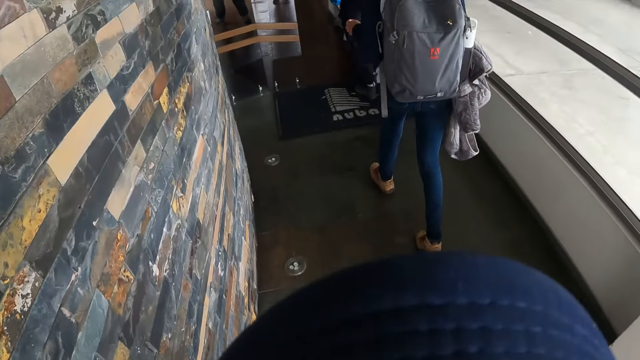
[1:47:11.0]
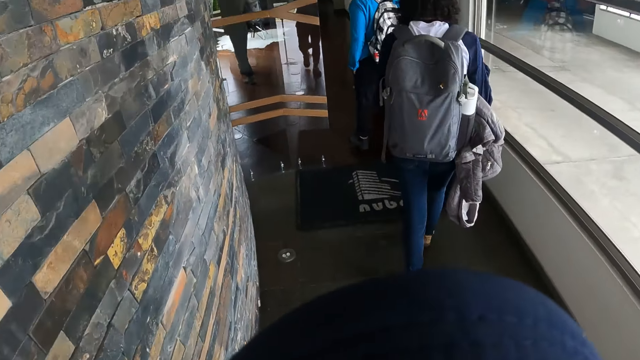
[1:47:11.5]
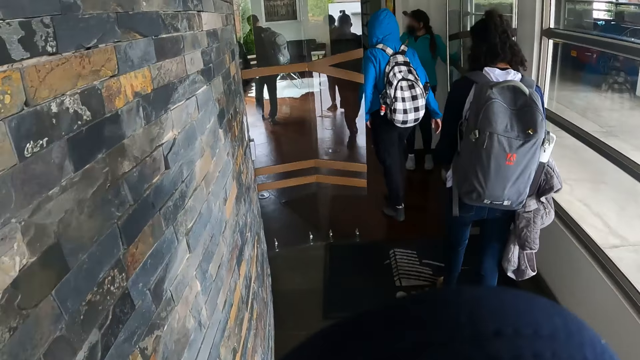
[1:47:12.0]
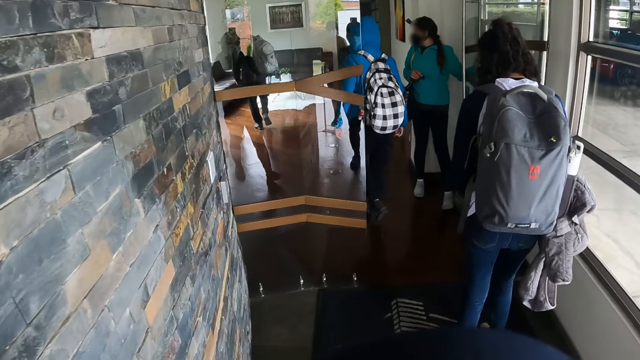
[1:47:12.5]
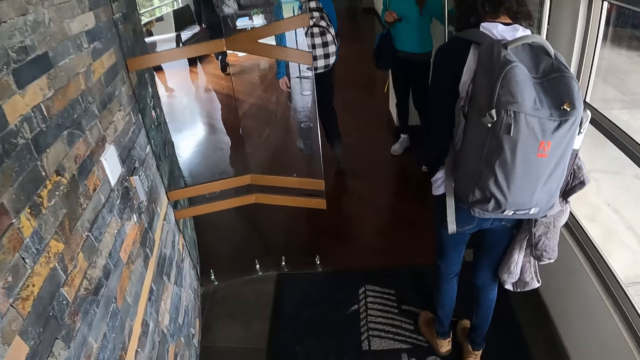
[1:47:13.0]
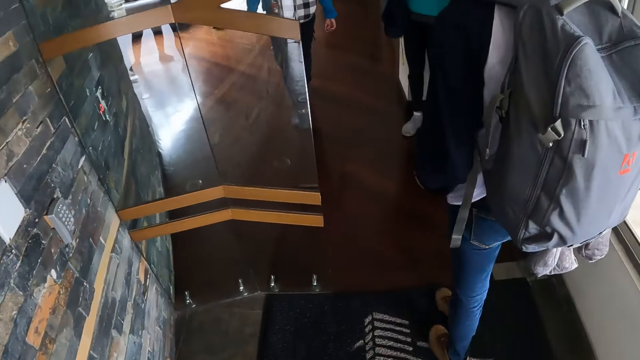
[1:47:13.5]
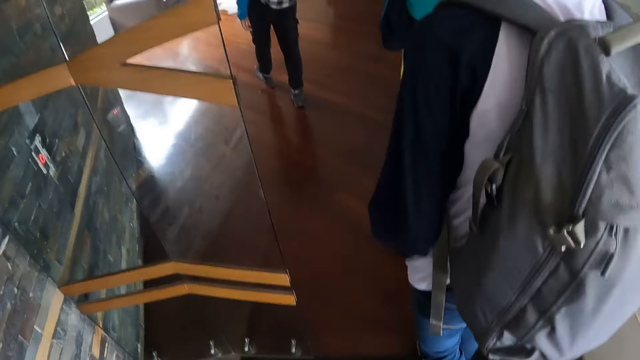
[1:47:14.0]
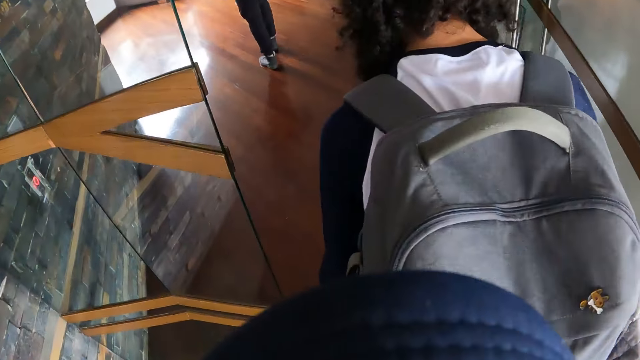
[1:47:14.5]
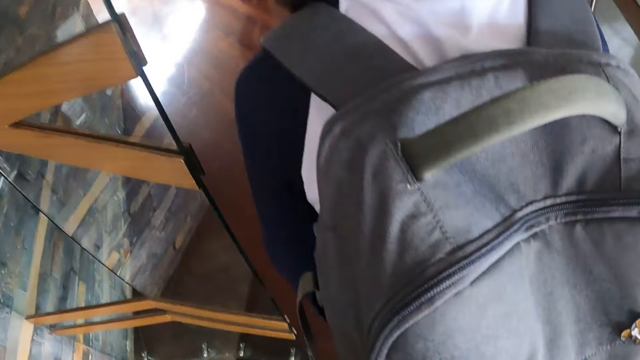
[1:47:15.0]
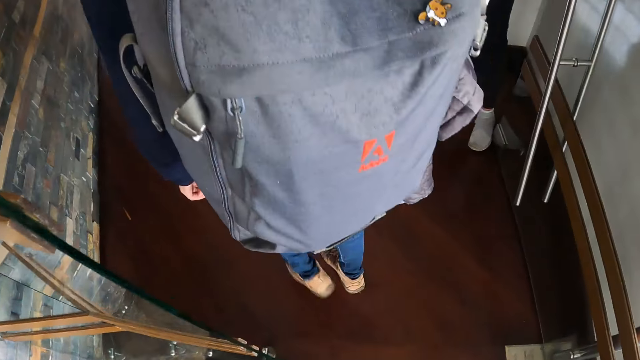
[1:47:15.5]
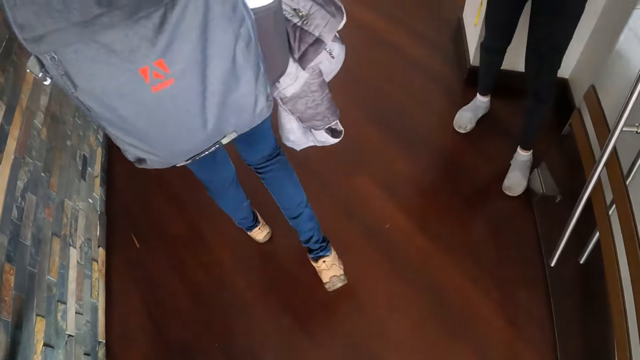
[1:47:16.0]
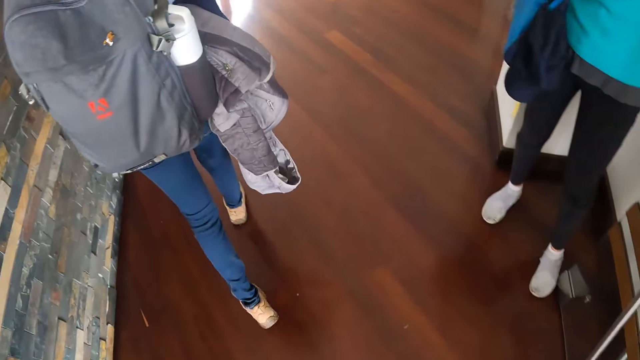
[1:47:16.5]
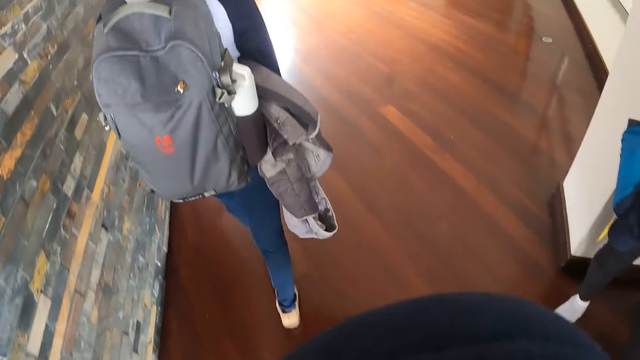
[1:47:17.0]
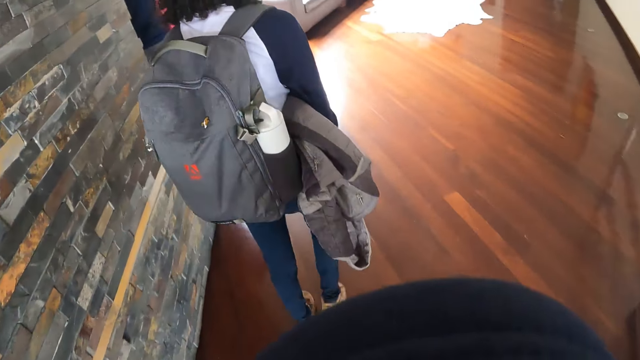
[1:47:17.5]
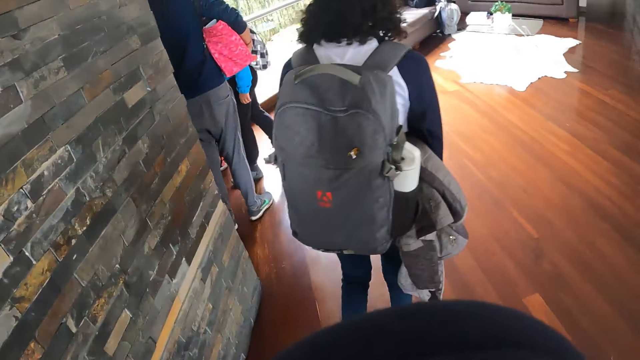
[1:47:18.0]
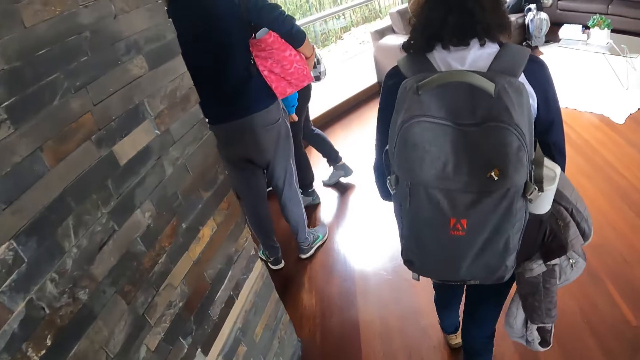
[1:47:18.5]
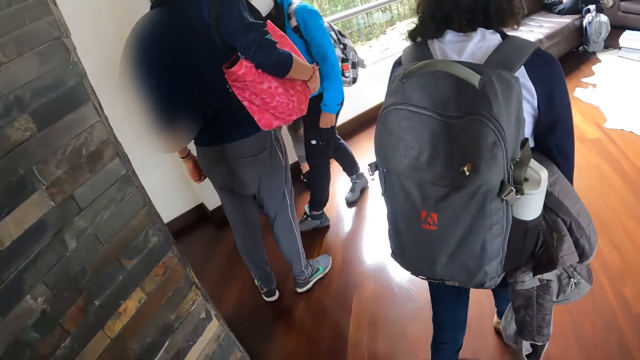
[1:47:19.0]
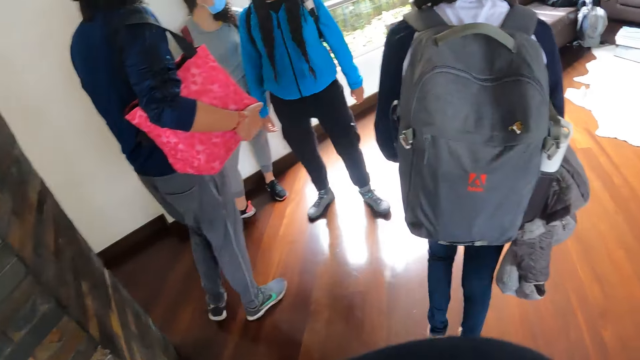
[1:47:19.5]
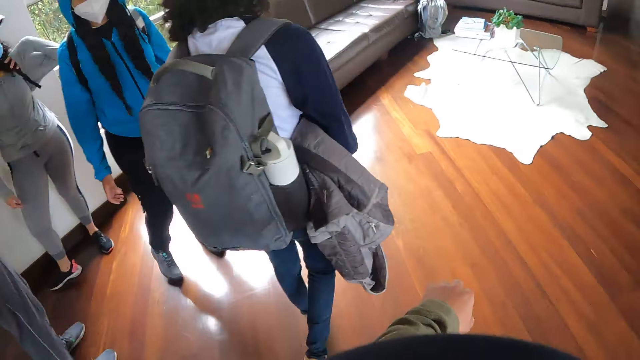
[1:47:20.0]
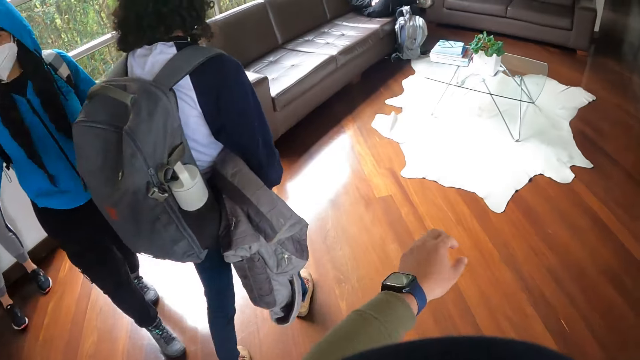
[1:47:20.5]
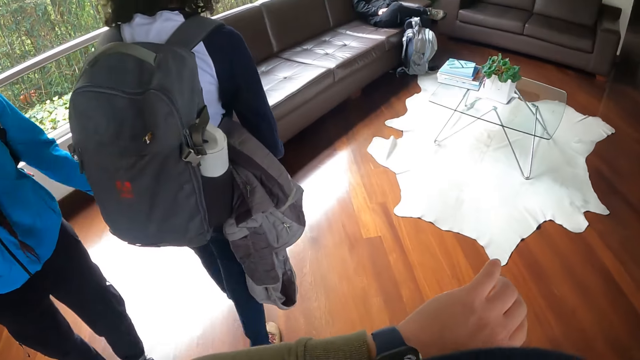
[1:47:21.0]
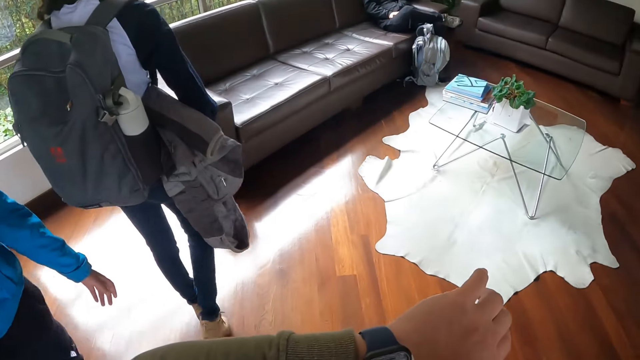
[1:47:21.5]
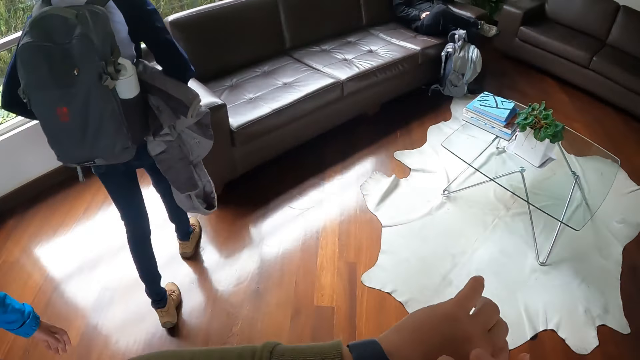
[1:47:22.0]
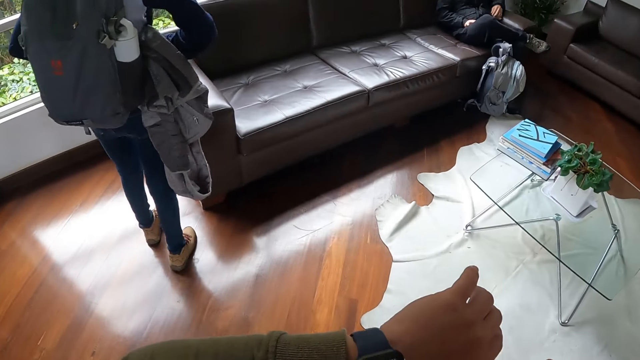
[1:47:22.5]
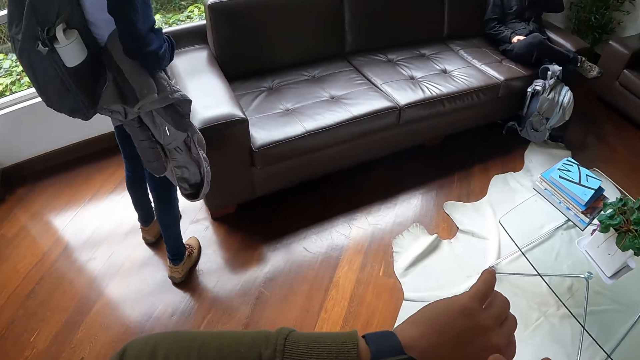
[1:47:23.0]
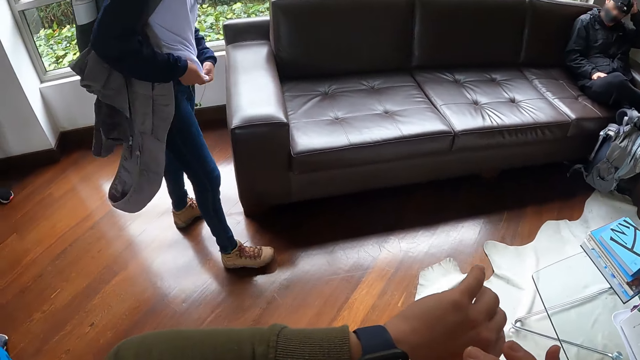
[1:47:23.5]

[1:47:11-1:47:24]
The camera wearer walks along the pavement. They walk into a building with a group of people. They pull a sleeve of a sweatshirt on their body with their right hand. They check the wristwatch around their left hand.

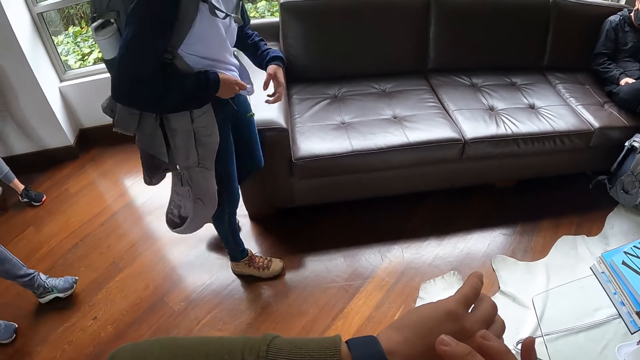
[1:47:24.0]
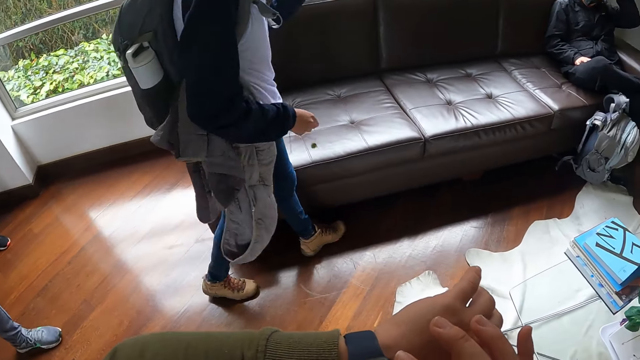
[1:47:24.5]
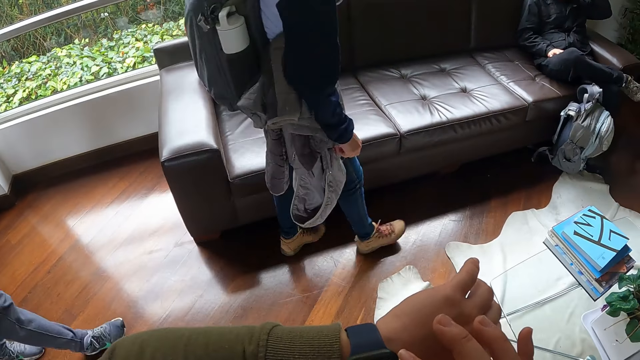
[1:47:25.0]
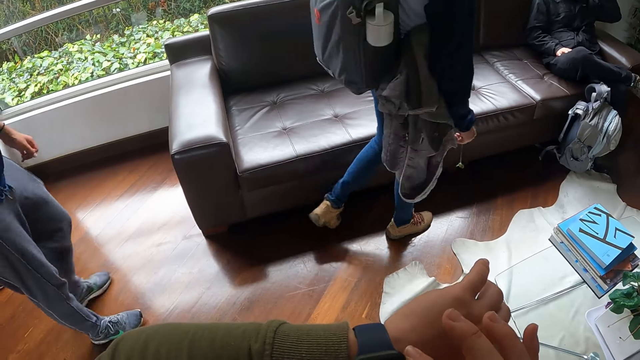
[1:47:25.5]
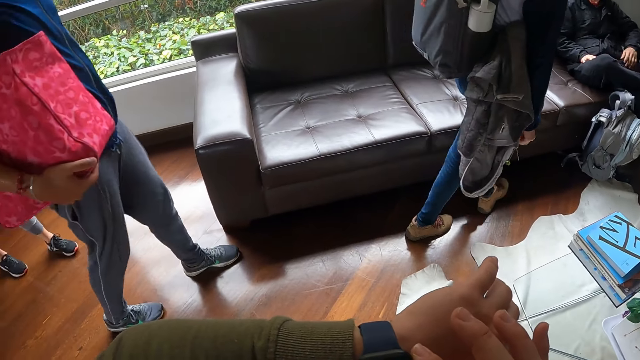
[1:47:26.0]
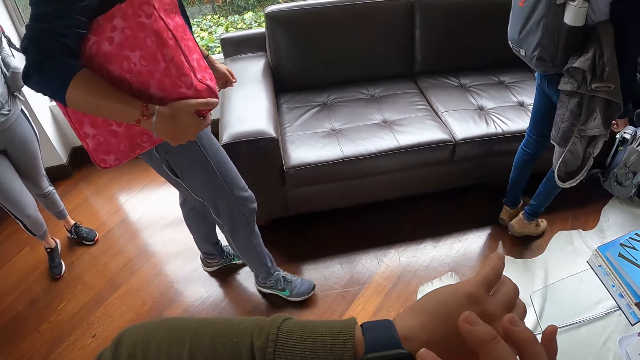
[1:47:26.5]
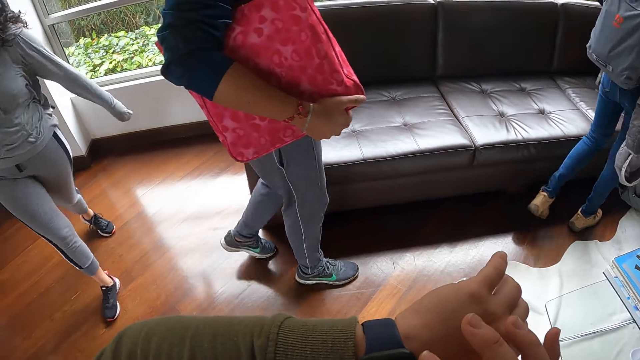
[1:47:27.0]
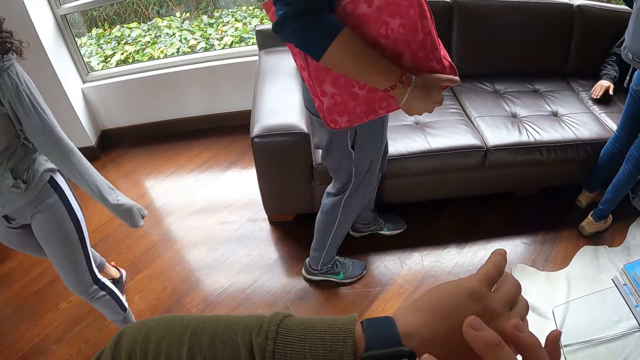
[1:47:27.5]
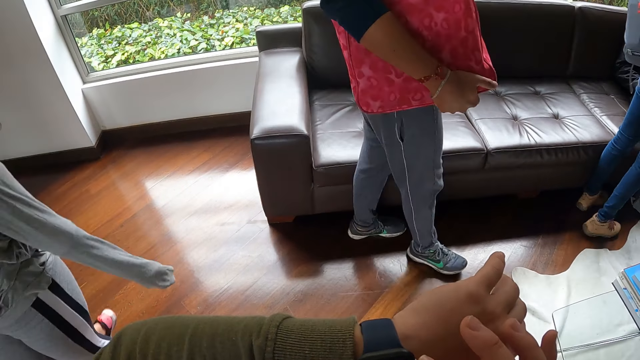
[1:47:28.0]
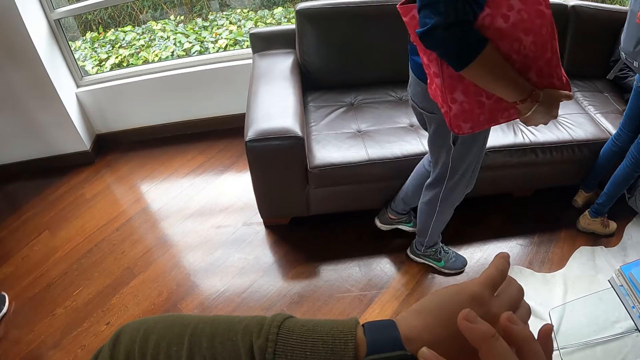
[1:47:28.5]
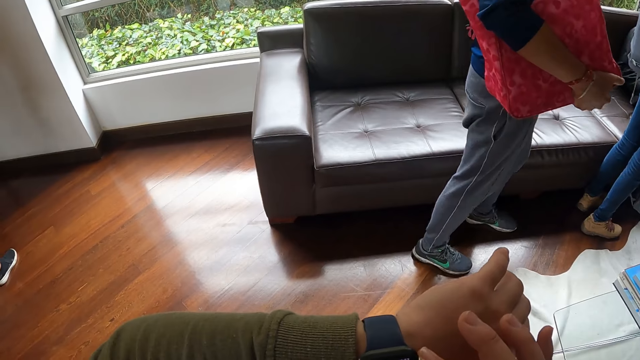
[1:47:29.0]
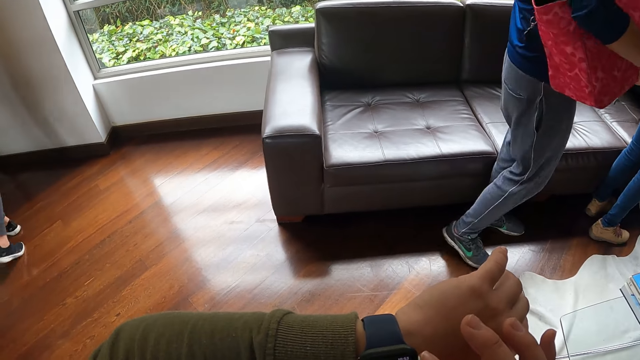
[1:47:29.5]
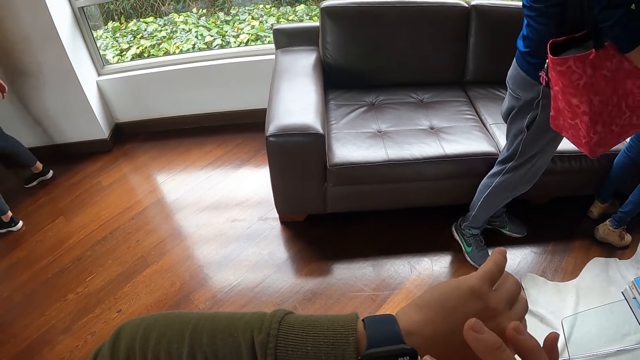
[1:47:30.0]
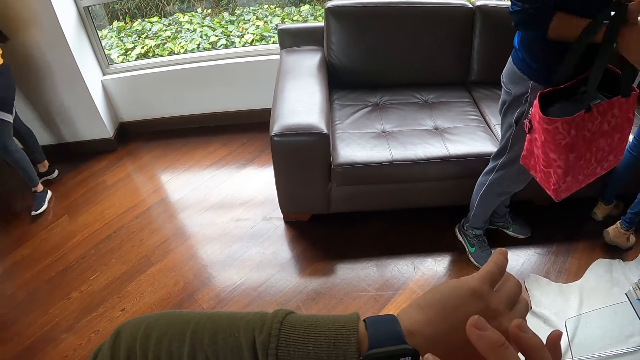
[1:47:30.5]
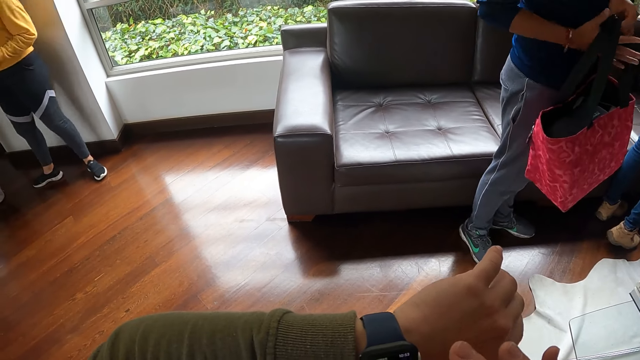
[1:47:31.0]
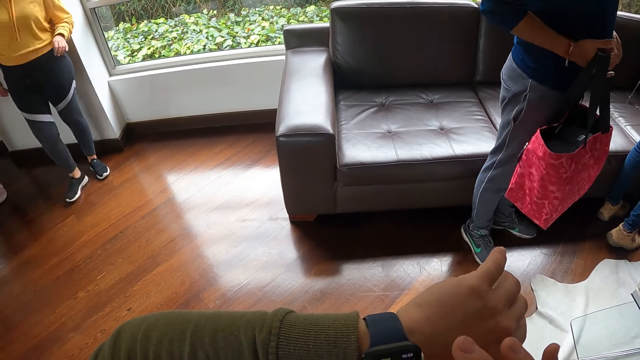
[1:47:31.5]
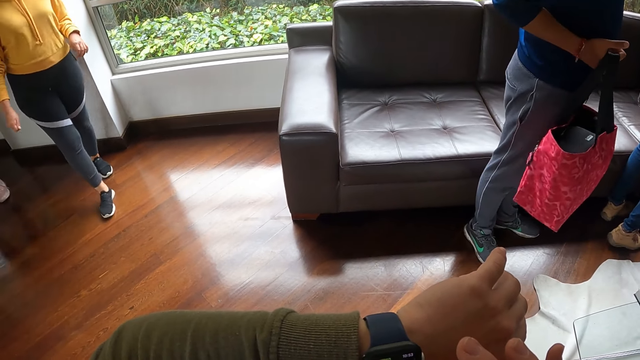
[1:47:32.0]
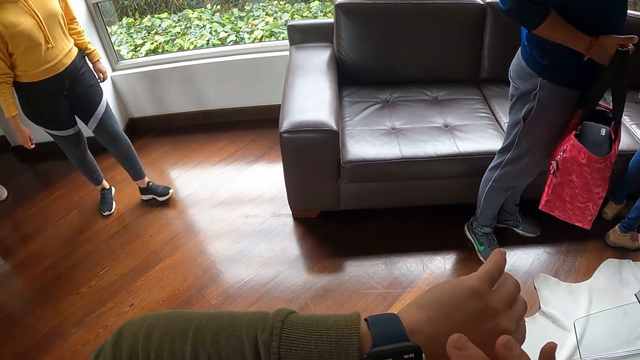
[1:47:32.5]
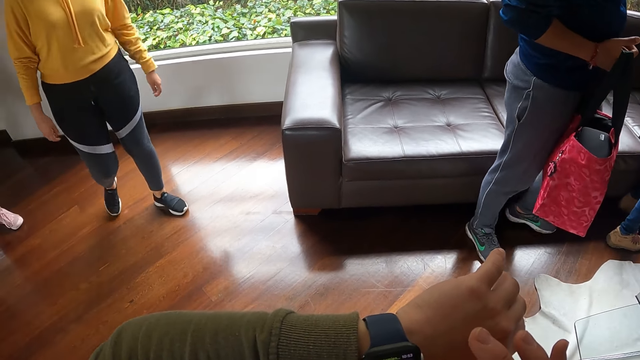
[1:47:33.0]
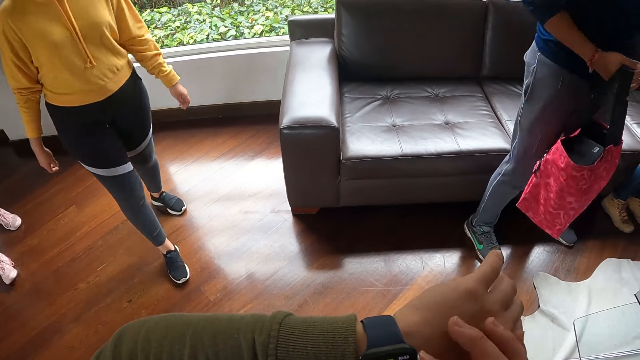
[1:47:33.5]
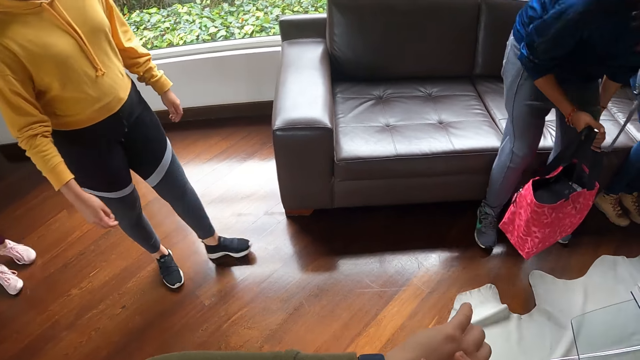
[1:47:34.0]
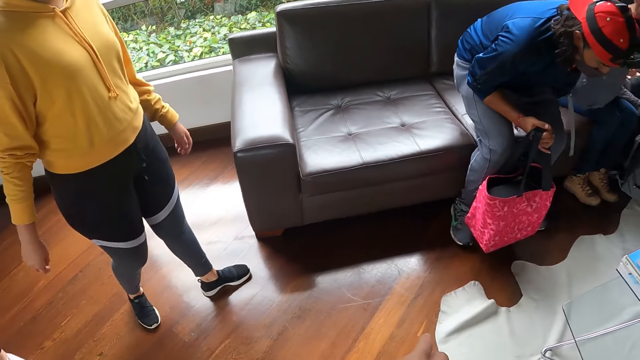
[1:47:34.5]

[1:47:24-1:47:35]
The camera wearer adjusts the wristwatch around her left hand with her right hand.
